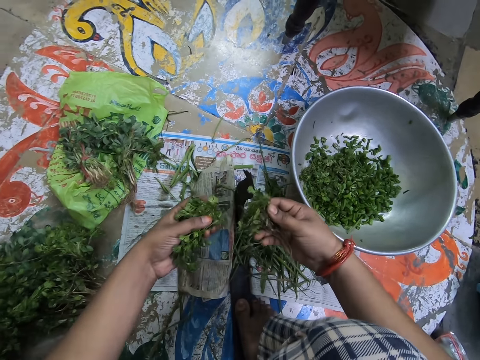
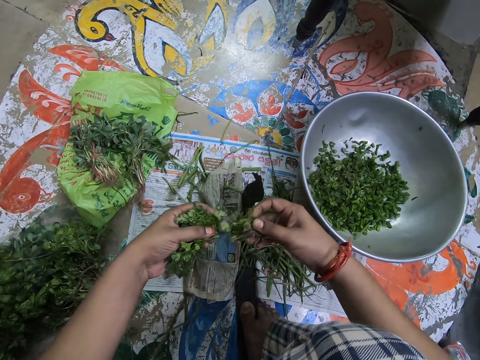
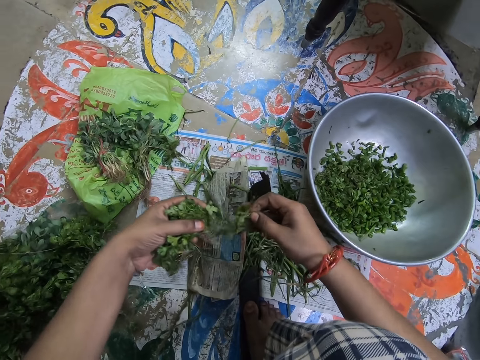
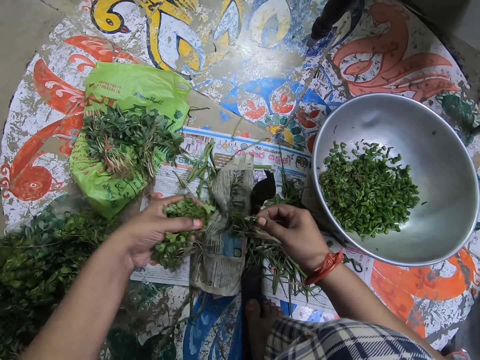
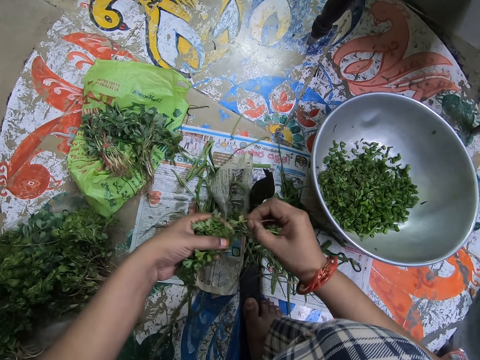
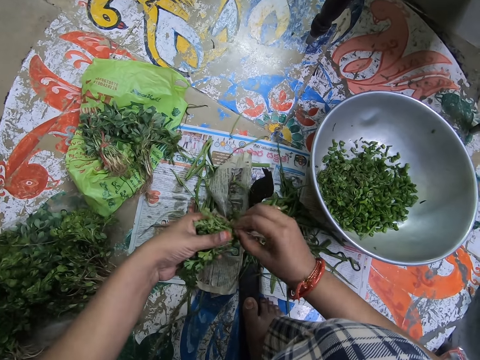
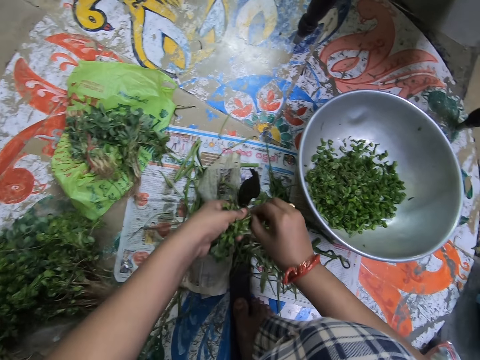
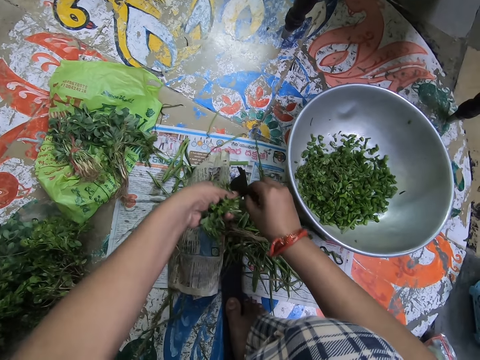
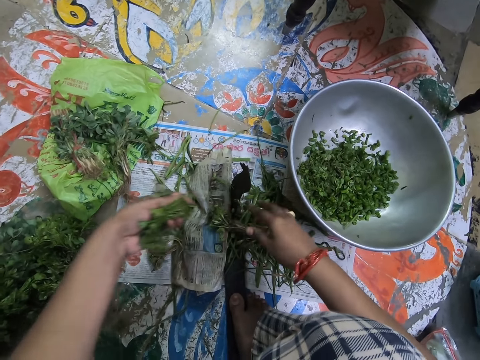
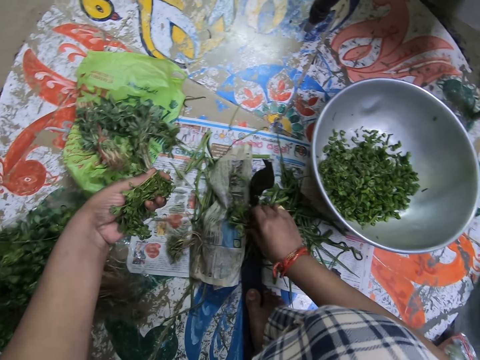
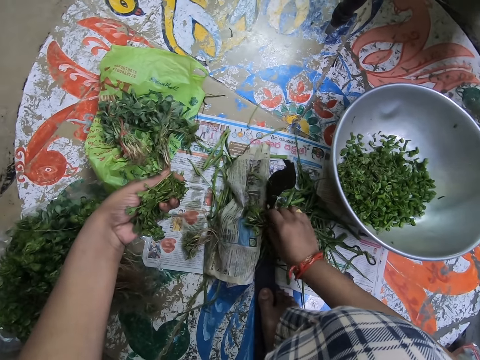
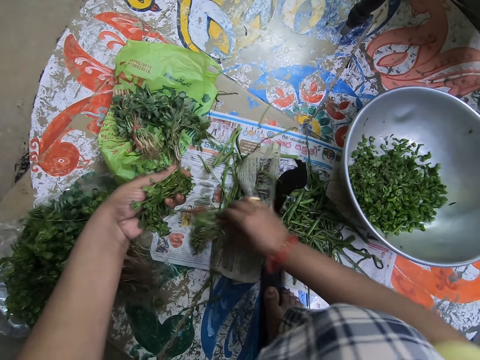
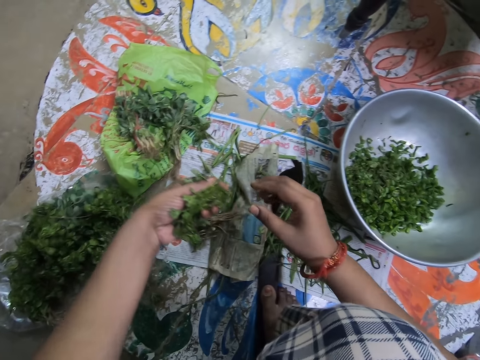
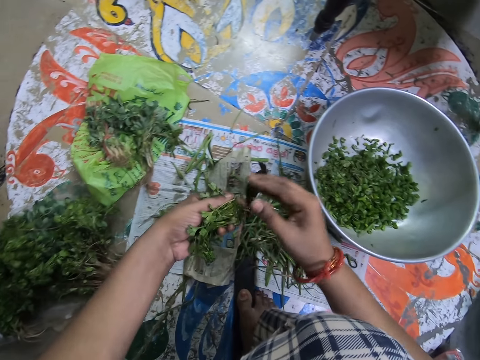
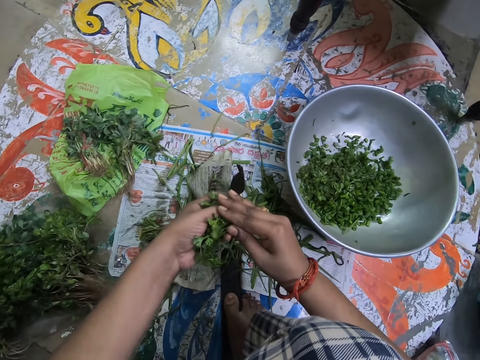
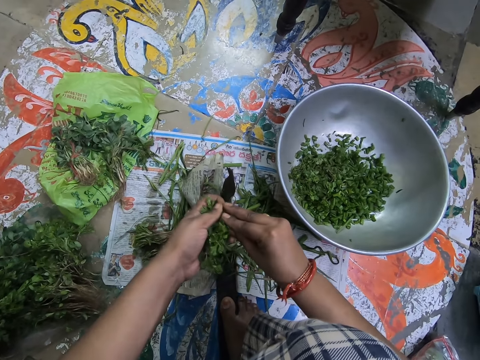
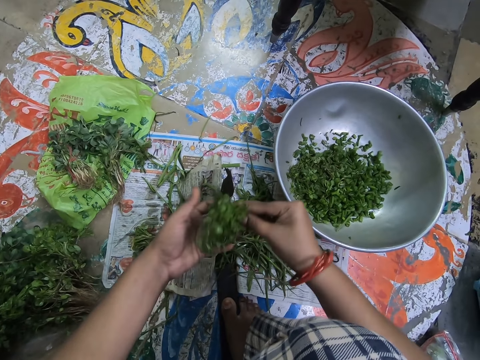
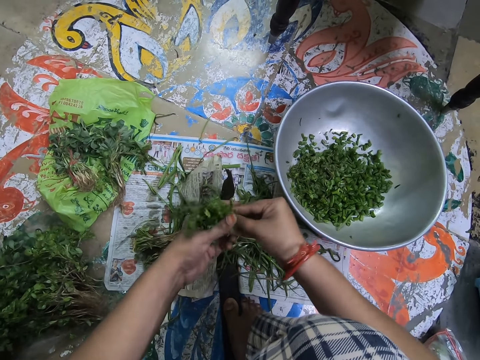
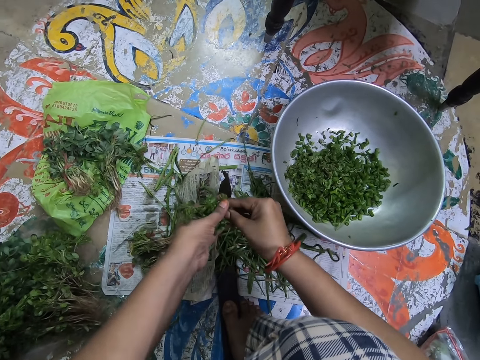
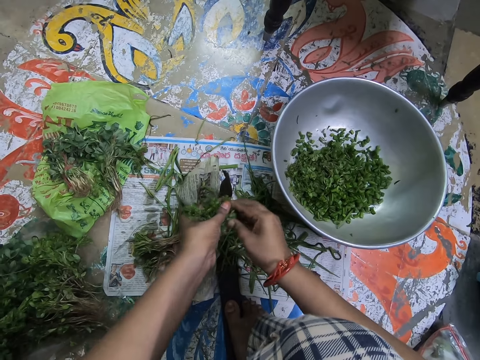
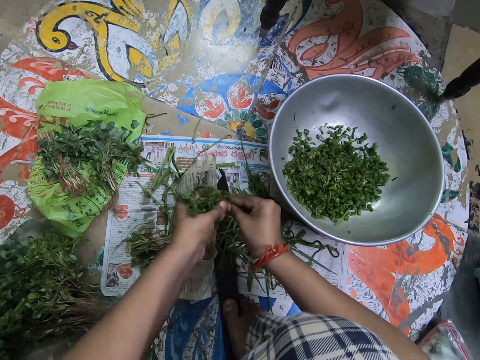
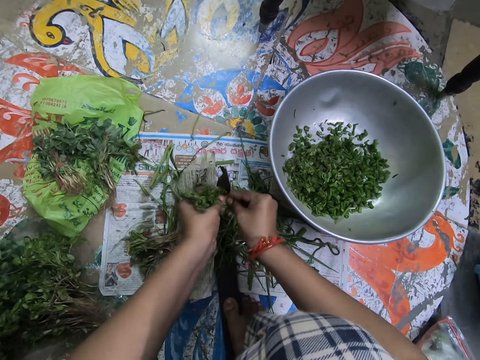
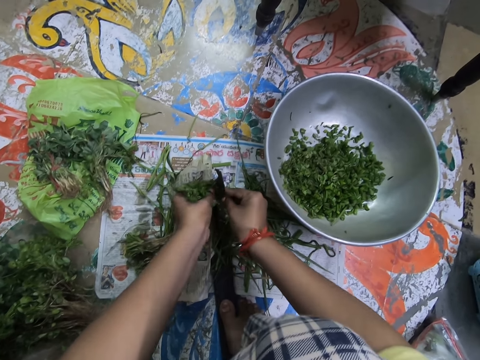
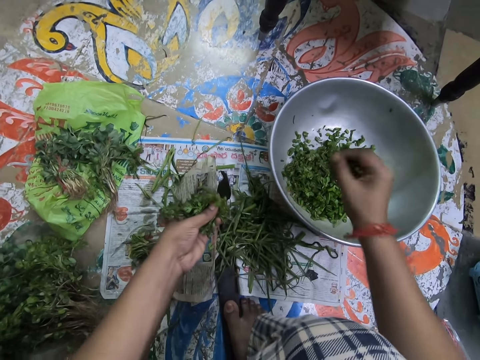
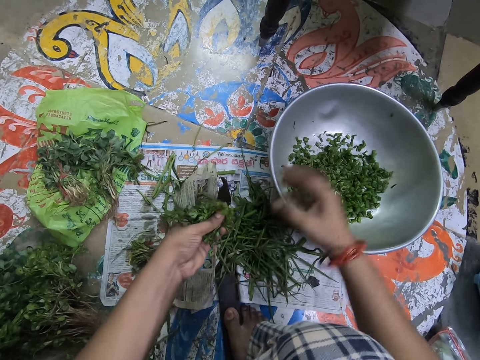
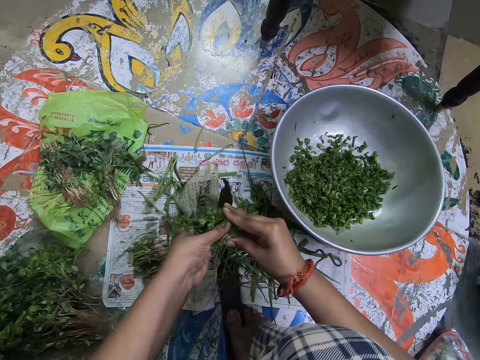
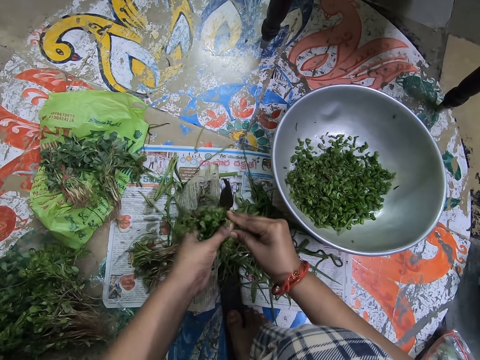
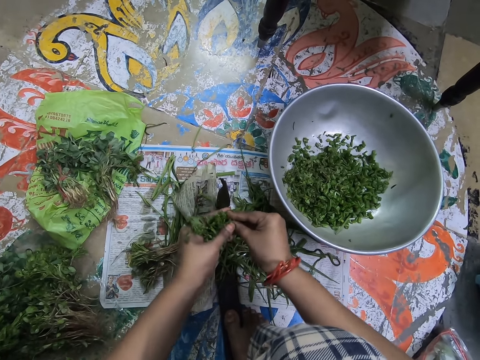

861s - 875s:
The camera wearer stares at the vegetable stems. They drop the vegetable stems. They hold a vegetable with both hands. They cut the vegetable. They drop a vegetable stem. They pick up the vegetable stems. They drop the vegetable stems. They hold the vegetable with both hands. They cut the vegetables. They drop the vegetables in a basin. They hold the vegetable with both hands.

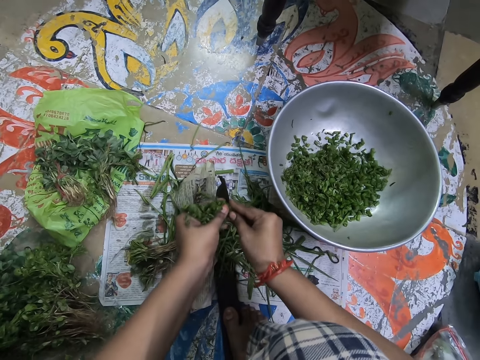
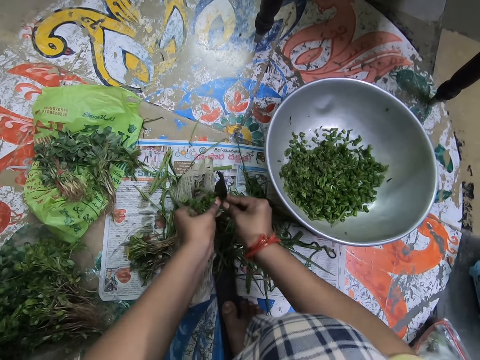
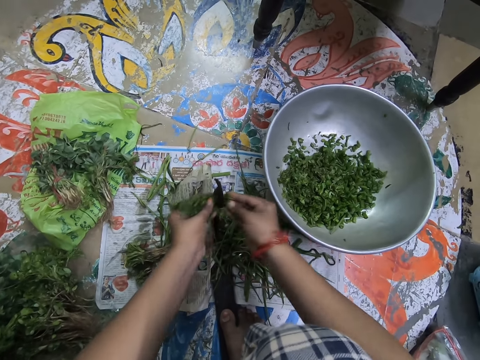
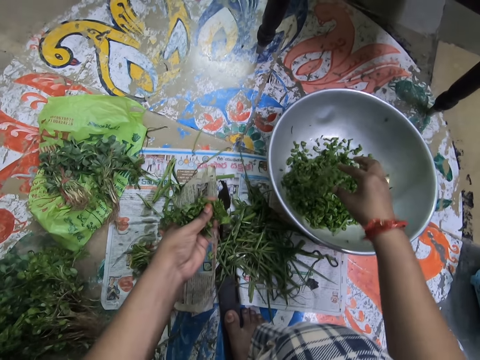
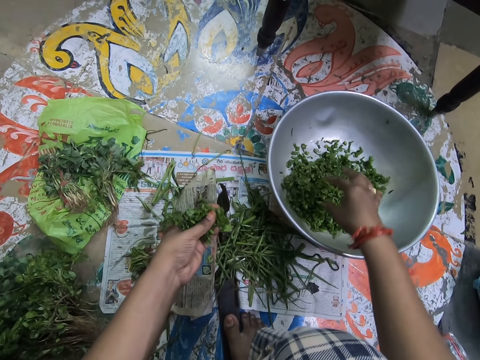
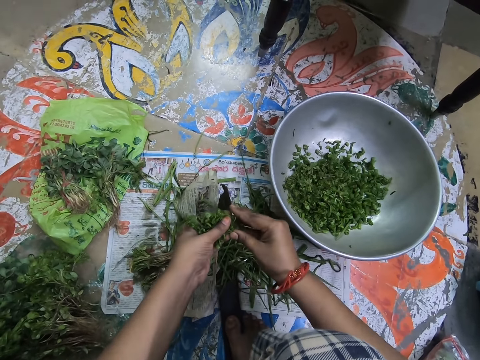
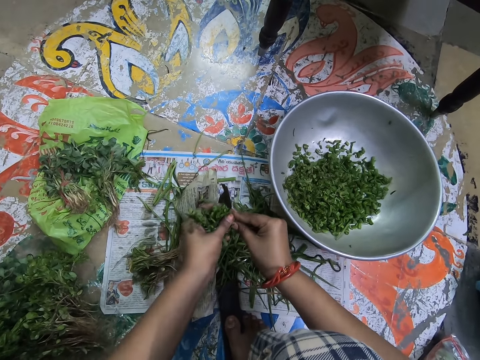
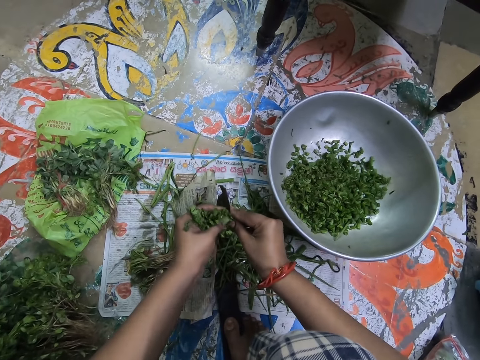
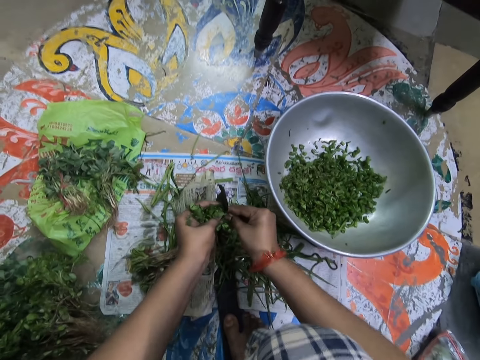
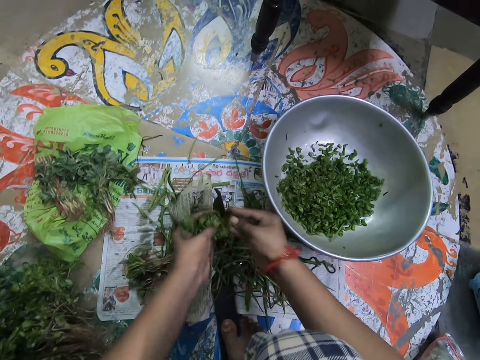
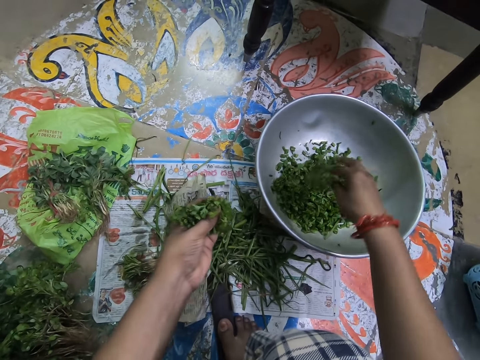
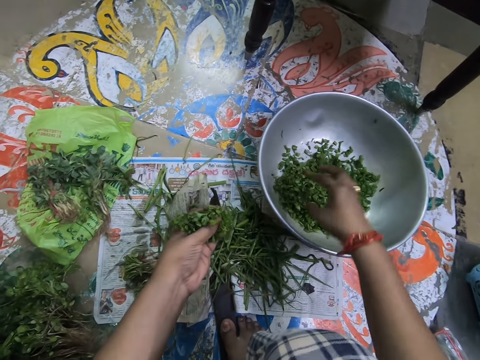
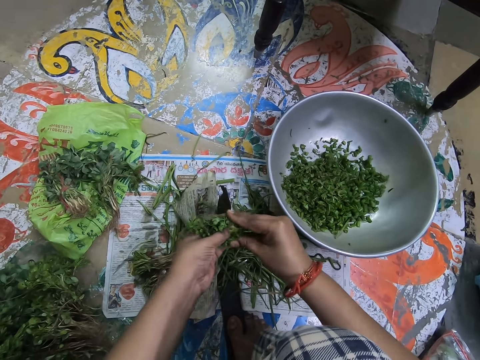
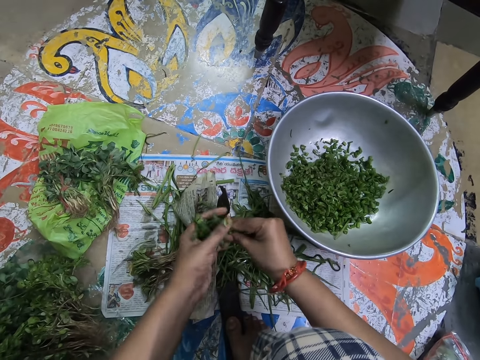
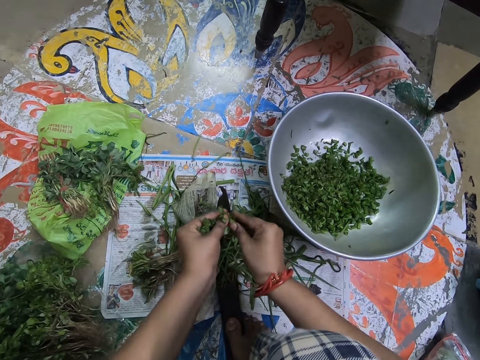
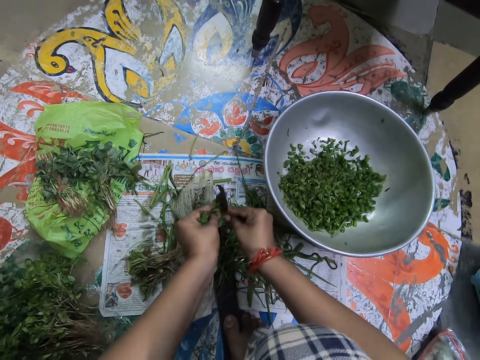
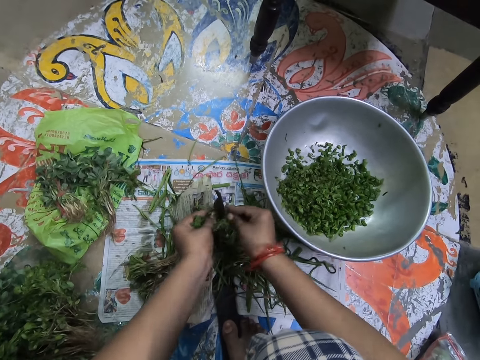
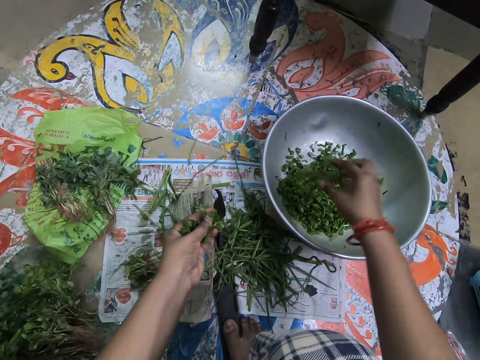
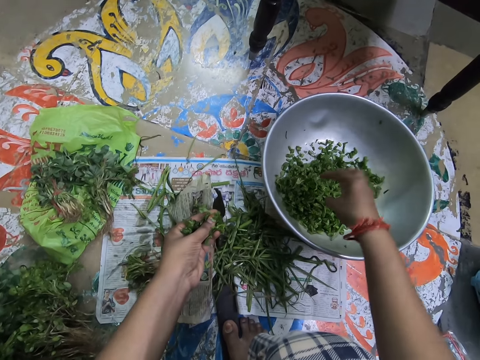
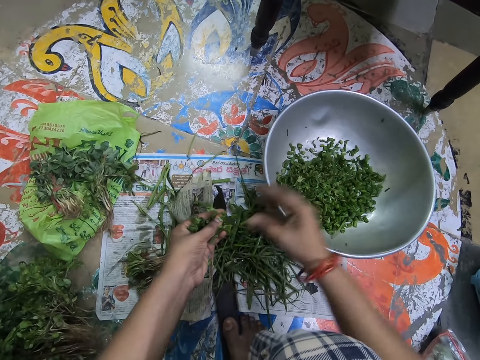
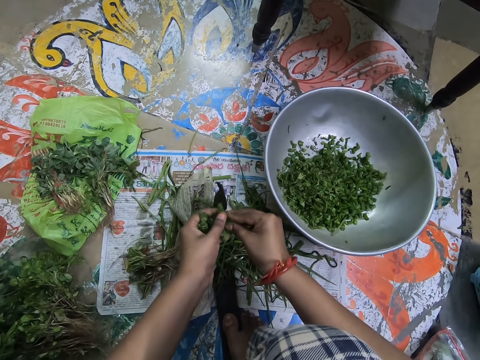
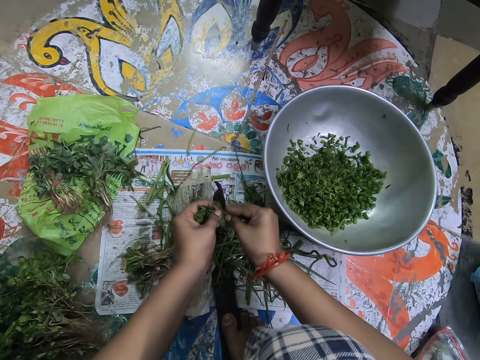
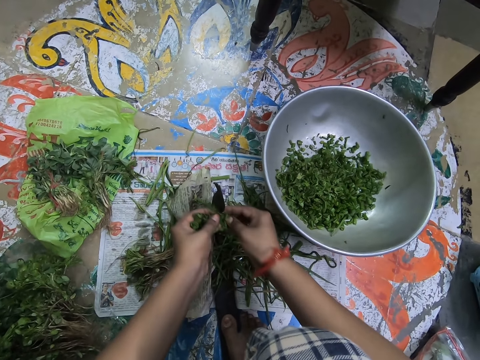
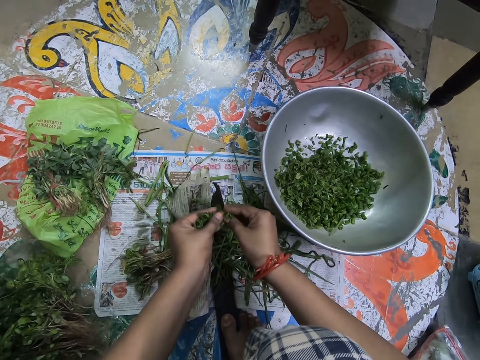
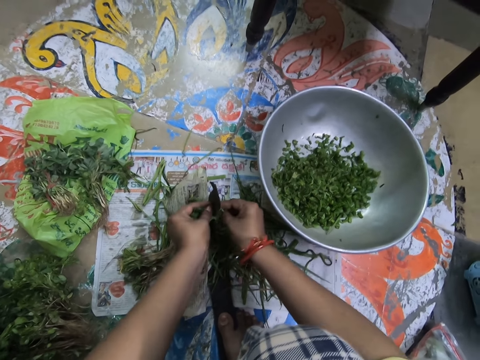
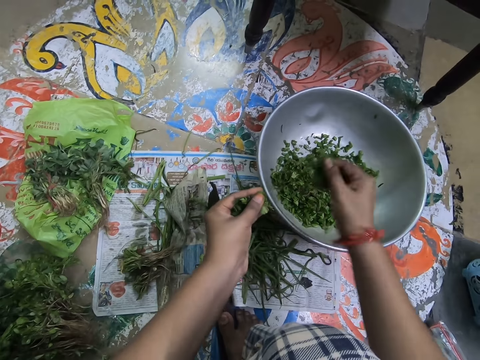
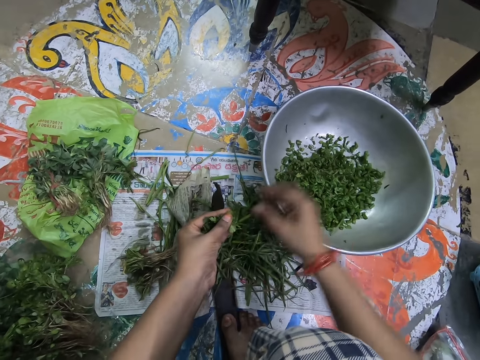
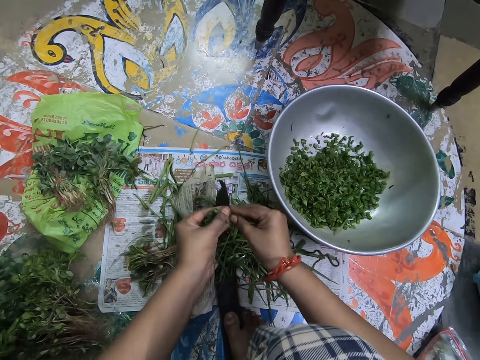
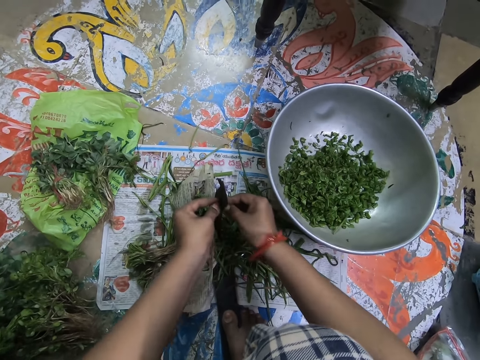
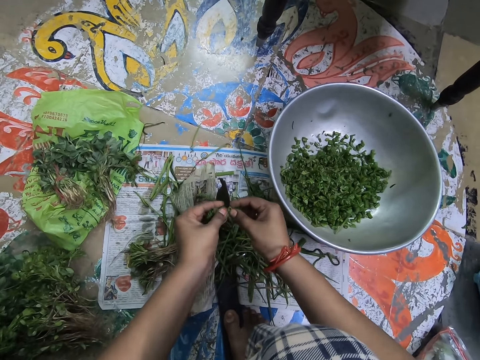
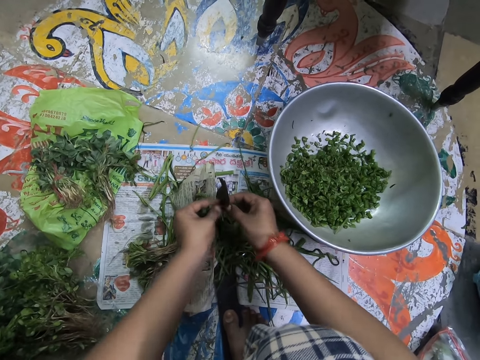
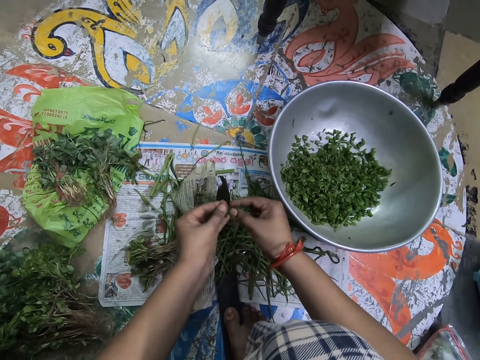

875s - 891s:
The camera wearer cuts the vegetables. They drop the vegetables in a basin. They hold a vegetable with both hands. They cut the vegetables. They drop the vegetables in the basin. They hold the vegetable with both hands. They cut the vegetables. They drop the vegetables in the basin. They hold the vegetable with both hands. They cut the vegetables. They drop the vegetables in the basin. They hold the vegetable with both hands. They cut the vegetables.
